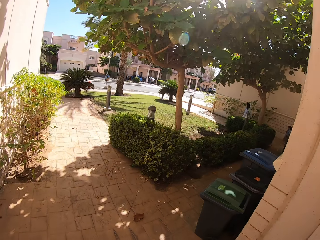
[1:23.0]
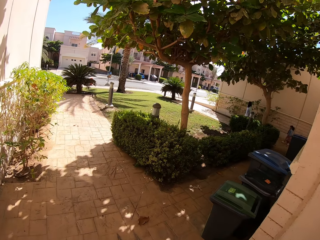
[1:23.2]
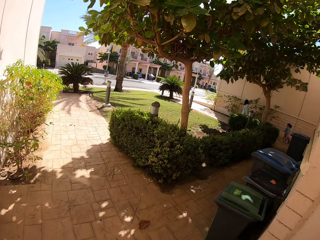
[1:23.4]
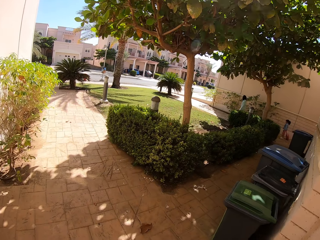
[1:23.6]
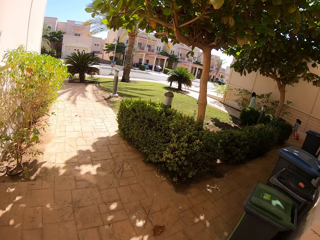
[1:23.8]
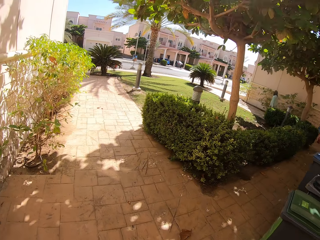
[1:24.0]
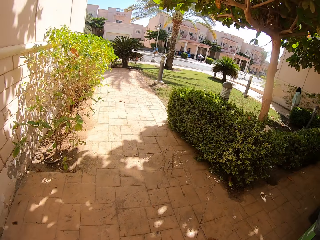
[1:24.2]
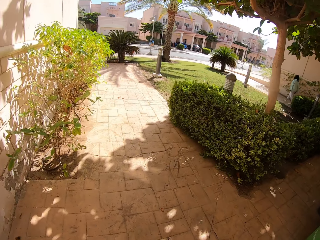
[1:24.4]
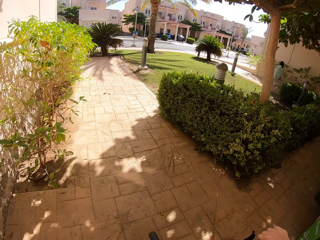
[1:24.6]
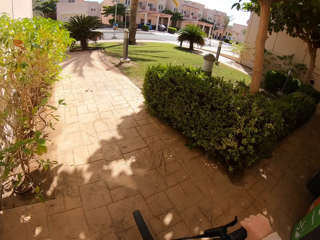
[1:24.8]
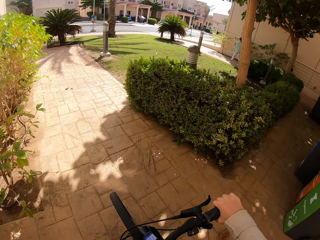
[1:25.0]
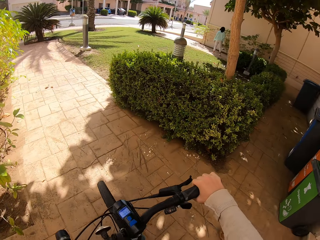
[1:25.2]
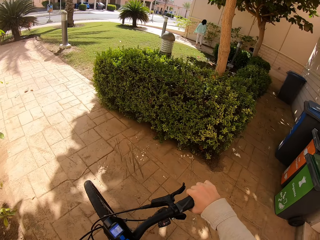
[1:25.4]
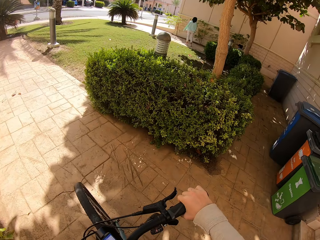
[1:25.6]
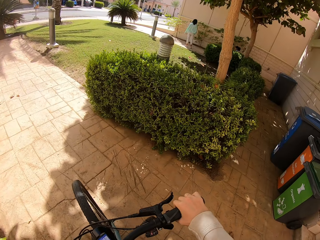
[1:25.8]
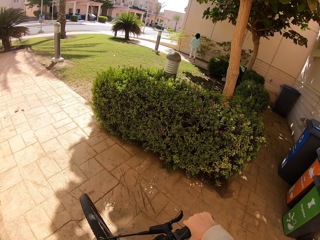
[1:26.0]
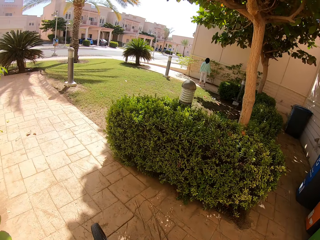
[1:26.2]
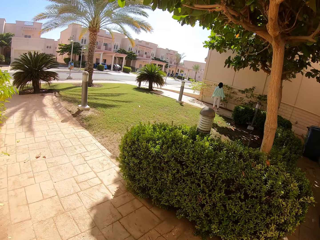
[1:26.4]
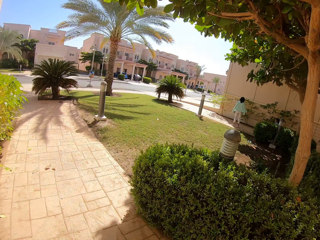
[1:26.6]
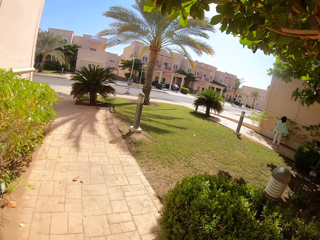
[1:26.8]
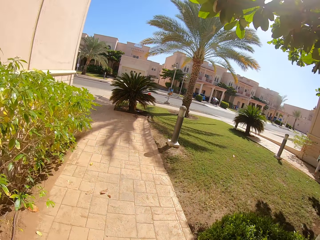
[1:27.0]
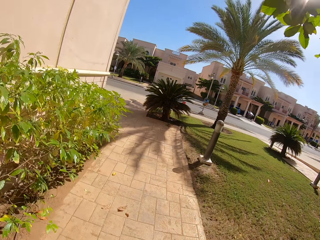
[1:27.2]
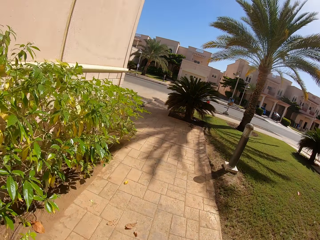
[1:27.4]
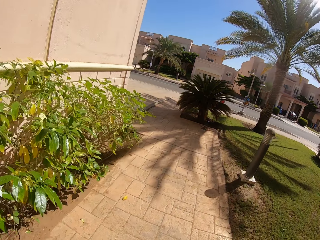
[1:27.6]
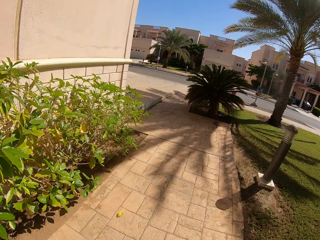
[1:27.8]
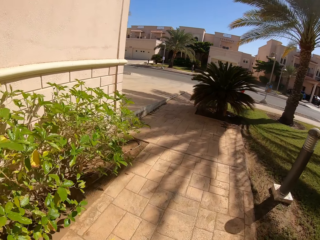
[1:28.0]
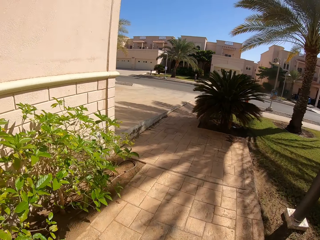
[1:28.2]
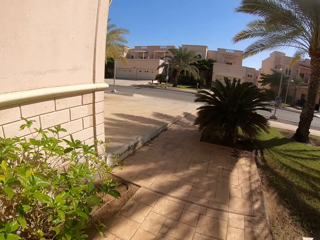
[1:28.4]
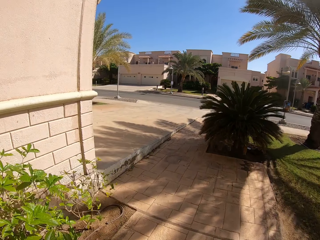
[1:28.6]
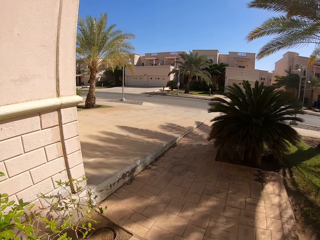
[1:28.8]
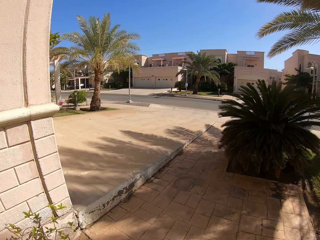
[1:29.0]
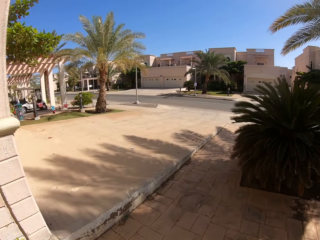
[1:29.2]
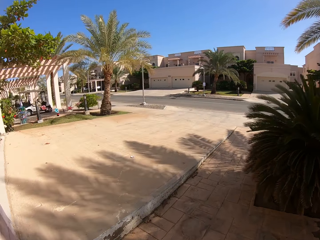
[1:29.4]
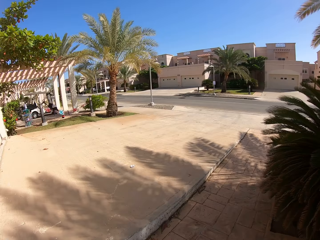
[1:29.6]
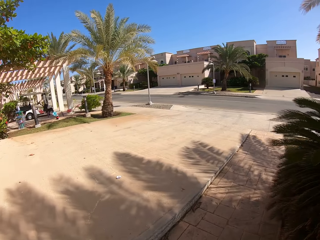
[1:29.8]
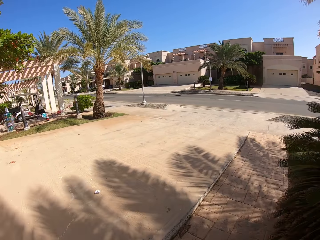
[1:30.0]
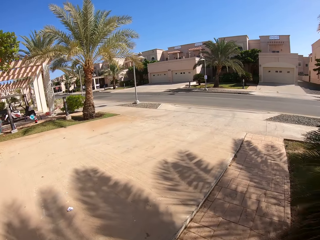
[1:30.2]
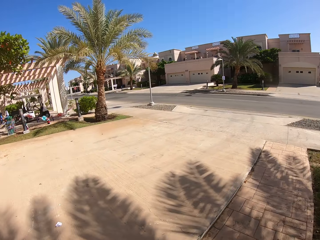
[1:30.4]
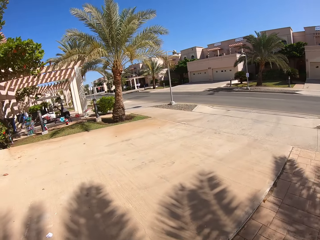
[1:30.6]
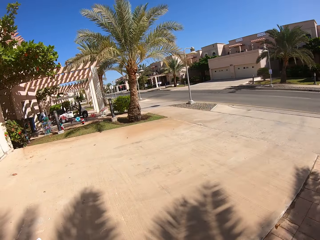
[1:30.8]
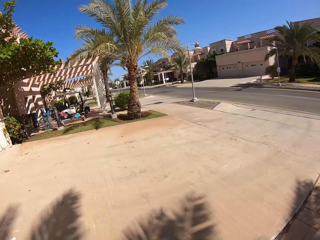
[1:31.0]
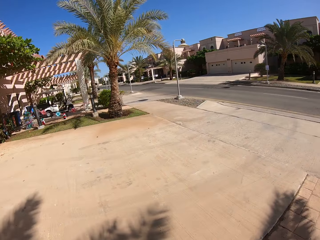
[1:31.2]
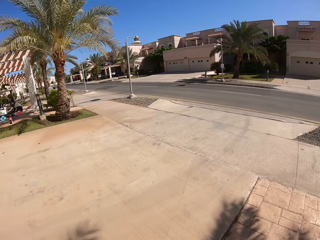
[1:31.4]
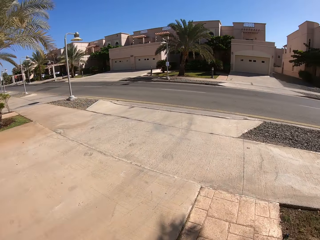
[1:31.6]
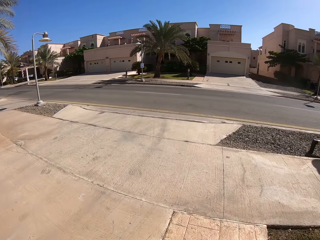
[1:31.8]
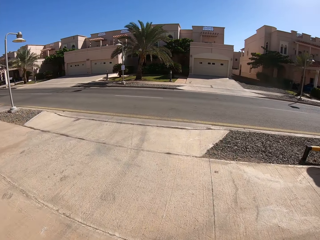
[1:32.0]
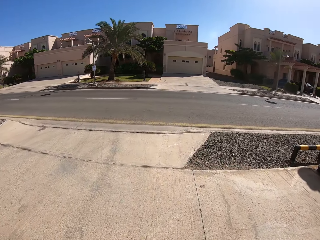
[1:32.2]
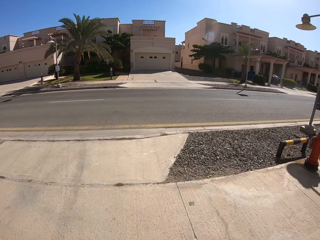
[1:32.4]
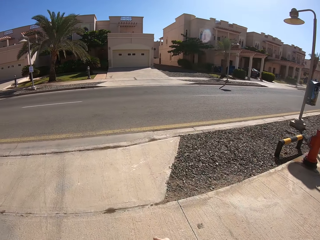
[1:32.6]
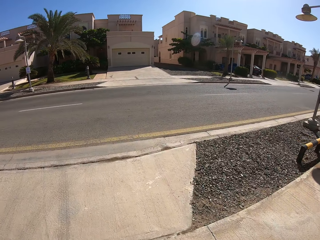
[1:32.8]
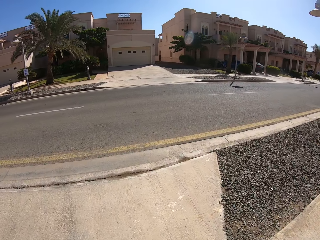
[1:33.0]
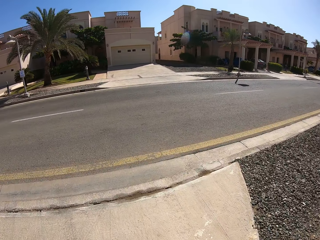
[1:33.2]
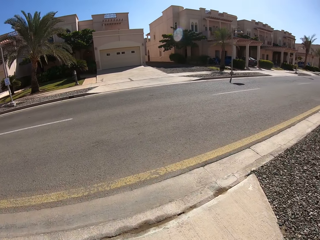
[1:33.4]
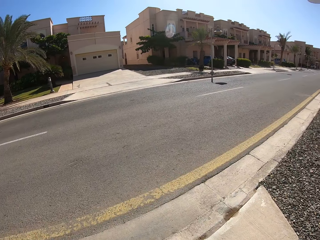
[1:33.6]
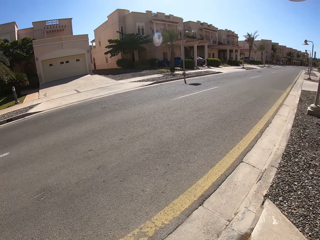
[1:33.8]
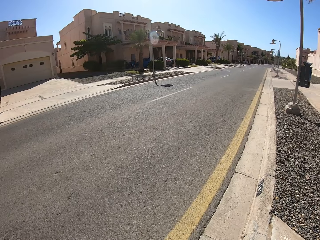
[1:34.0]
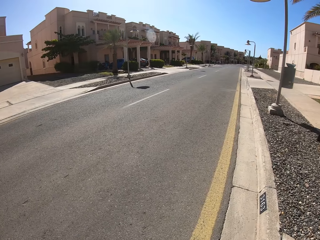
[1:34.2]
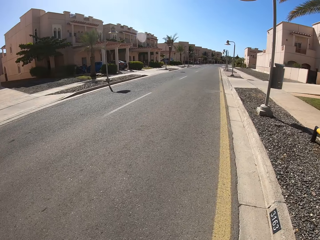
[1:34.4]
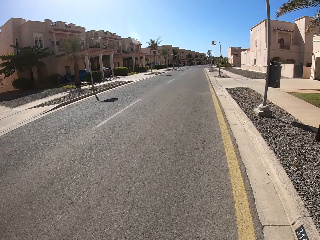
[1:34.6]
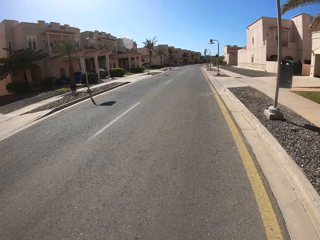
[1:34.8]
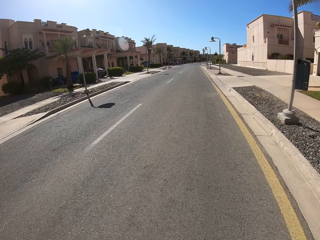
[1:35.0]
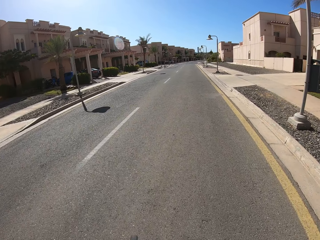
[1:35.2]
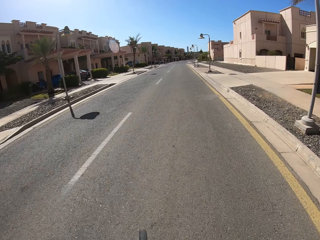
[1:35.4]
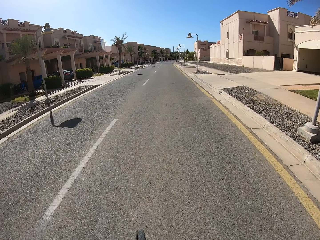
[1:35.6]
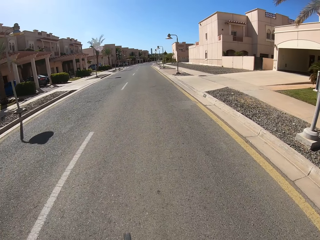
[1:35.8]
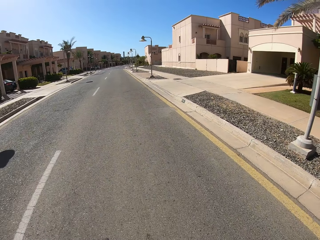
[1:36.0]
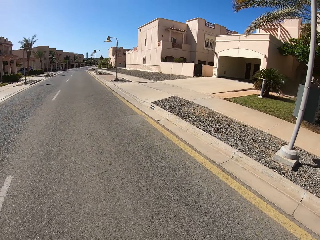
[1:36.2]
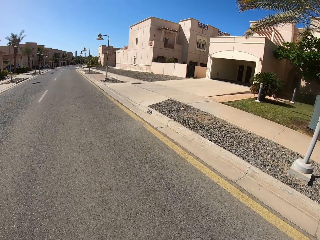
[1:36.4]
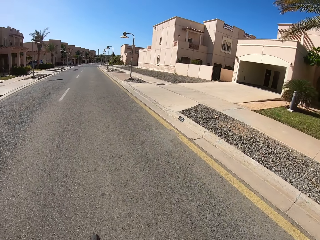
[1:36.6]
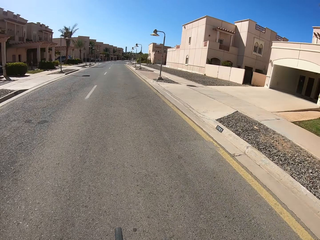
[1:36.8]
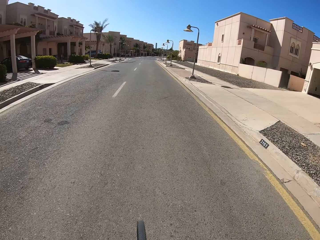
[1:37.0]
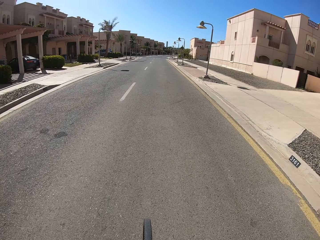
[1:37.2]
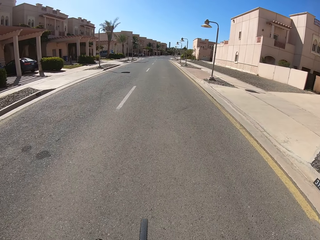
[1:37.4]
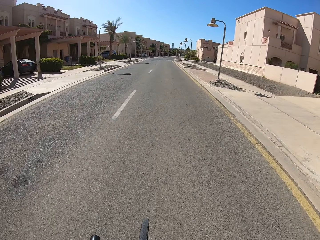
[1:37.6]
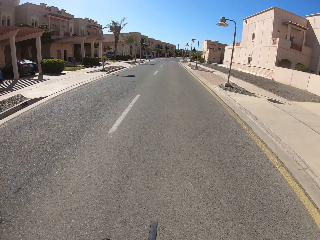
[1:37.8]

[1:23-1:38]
The camera wearer cycles the bike. They cycle the bicycle on the road.

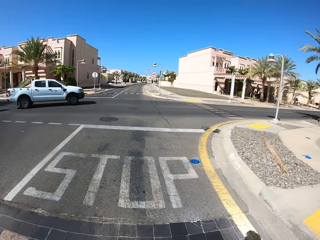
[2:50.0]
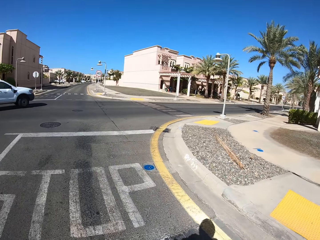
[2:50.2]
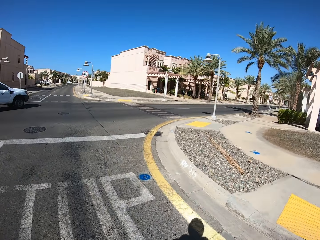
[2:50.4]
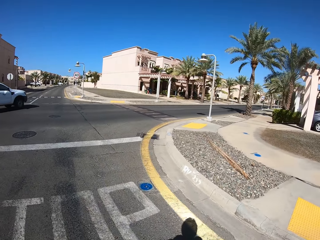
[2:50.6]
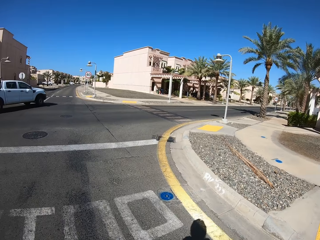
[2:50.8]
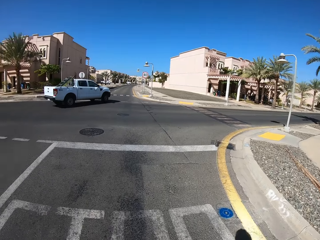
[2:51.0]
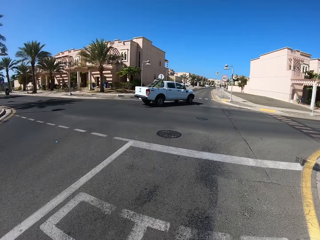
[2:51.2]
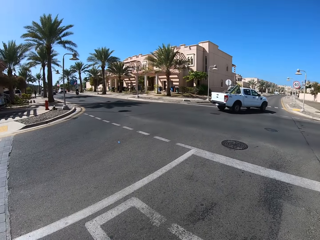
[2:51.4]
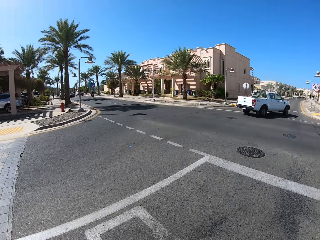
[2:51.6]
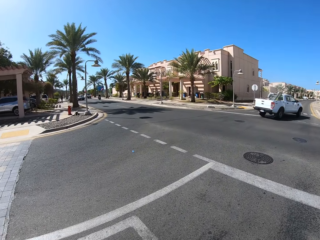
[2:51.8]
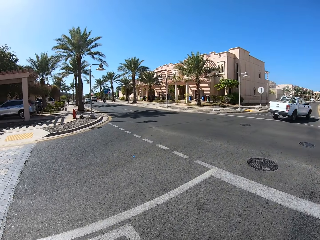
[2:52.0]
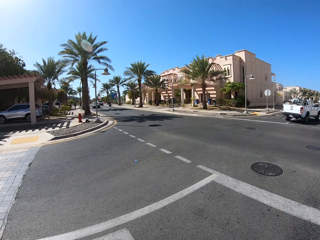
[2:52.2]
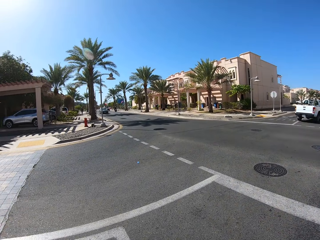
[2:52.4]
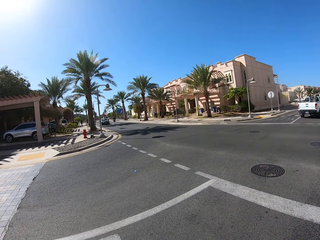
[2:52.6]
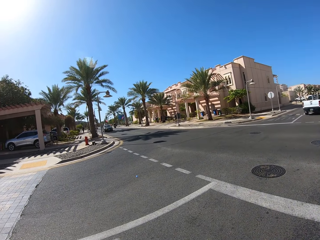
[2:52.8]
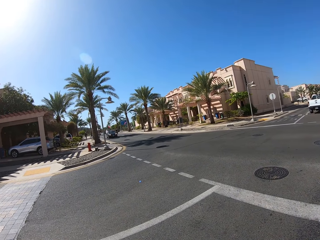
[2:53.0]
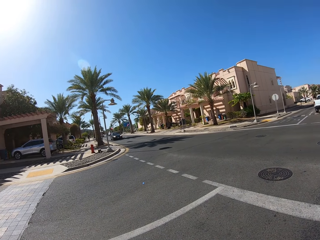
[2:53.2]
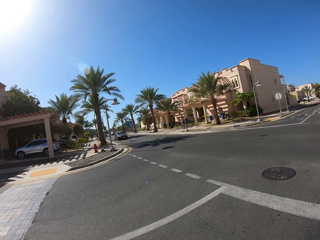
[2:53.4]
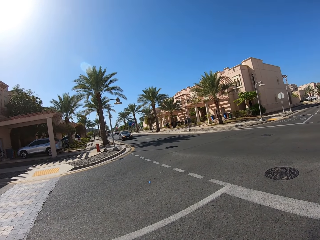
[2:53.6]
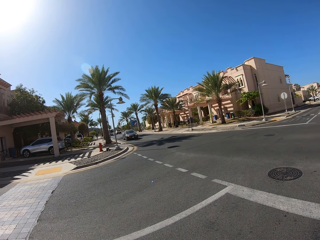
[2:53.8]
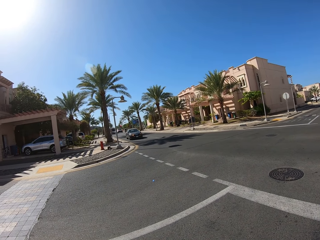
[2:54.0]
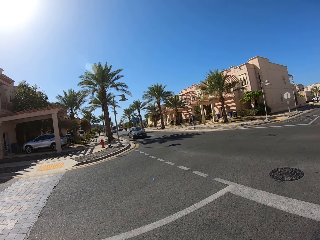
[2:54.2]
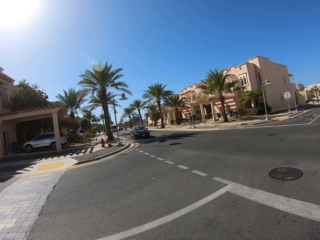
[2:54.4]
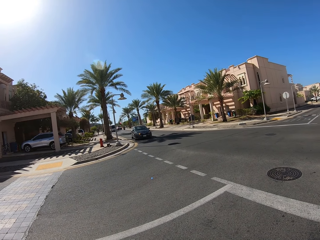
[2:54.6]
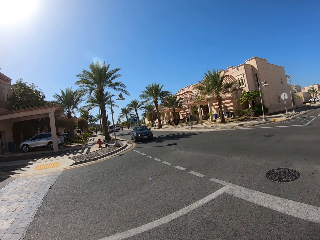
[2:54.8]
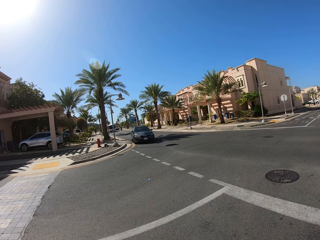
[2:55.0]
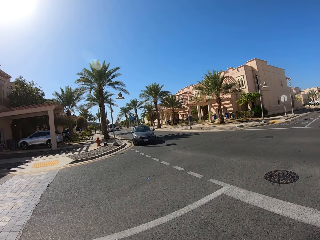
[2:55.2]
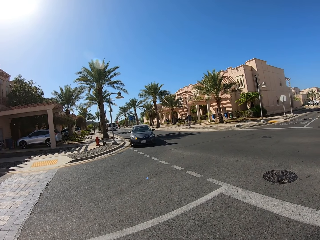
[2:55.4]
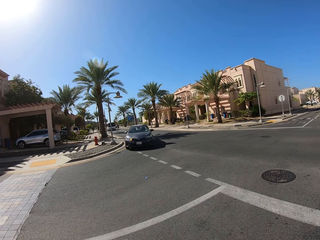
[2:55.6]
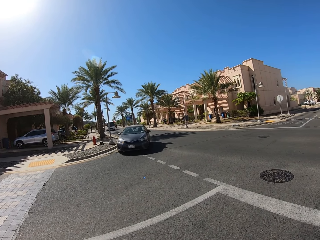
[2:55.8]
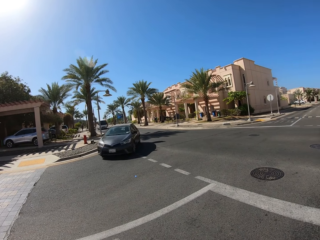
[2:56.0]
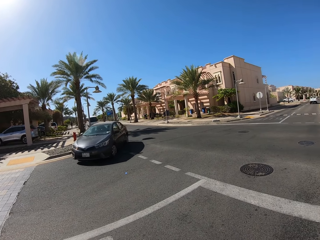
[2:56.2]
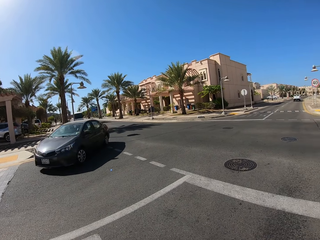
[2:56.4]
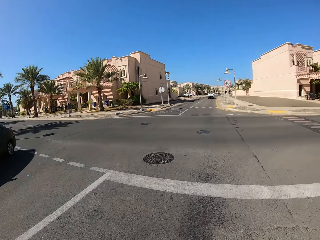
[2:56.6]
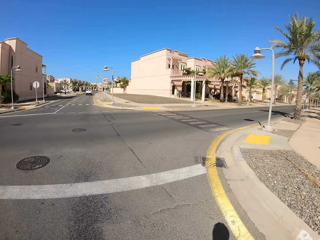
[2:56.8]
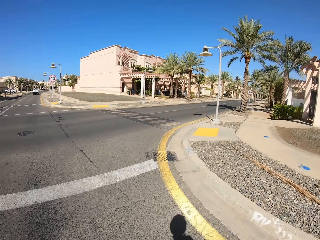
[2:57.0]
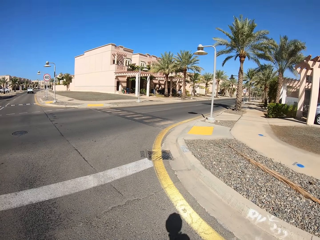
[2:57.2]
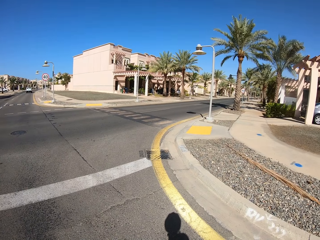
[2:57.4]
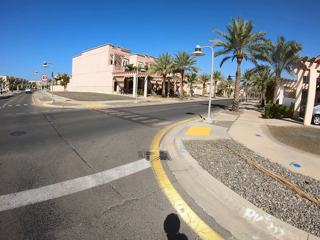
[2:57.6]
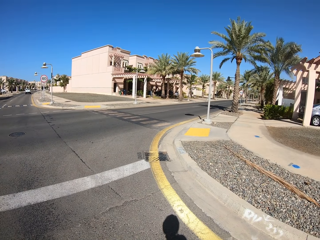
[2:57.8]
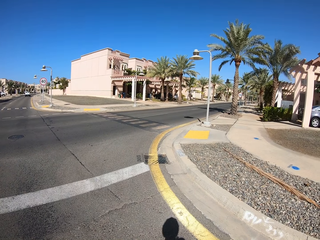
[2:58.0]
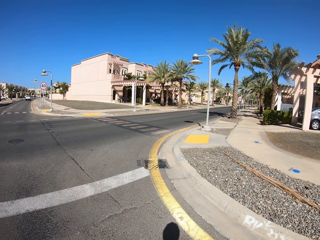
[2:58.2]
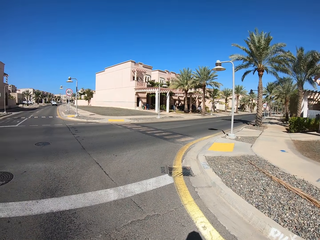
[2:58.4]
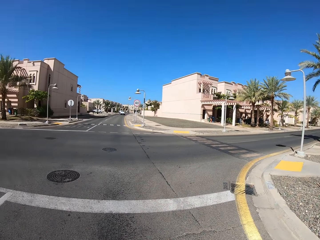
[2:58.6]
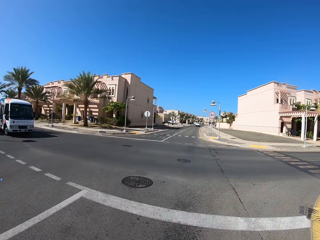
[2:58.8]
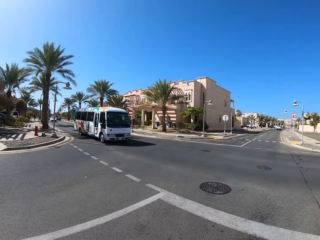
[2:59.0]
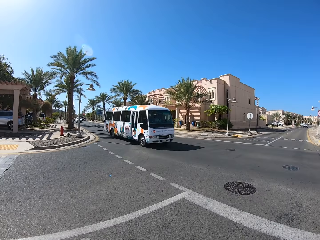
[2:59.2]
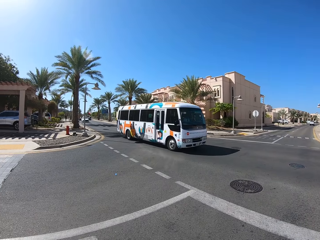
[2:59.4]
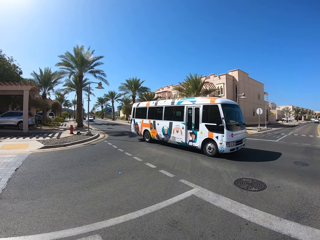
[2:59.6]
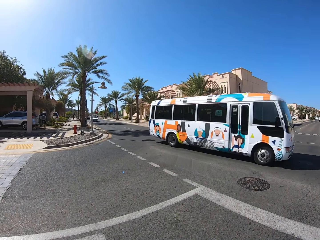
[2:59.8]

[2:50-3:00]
The camera wearer stops on the road. They look around the road.
